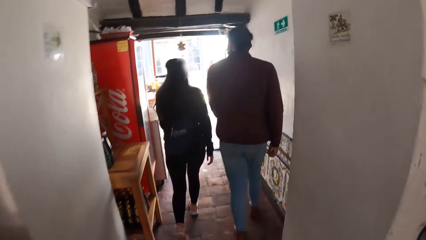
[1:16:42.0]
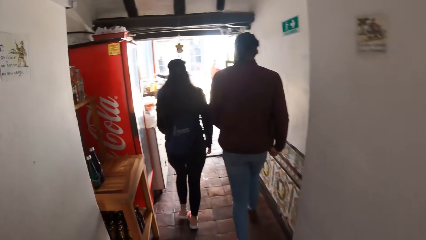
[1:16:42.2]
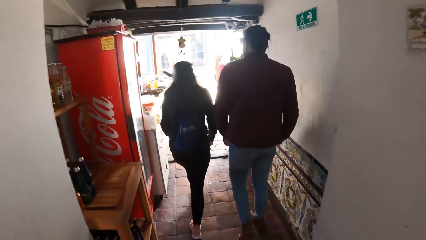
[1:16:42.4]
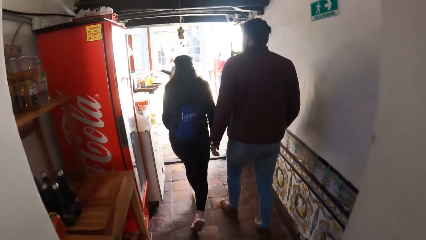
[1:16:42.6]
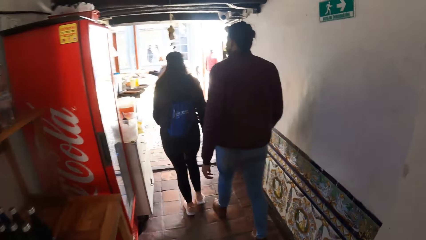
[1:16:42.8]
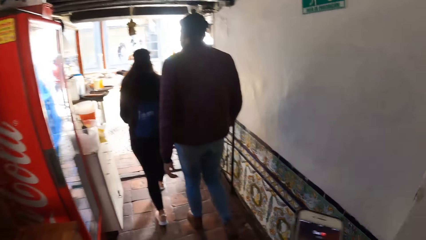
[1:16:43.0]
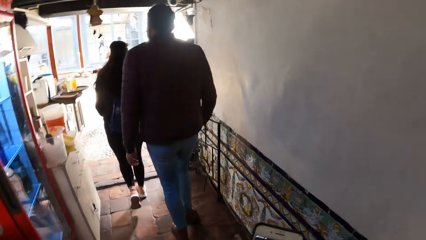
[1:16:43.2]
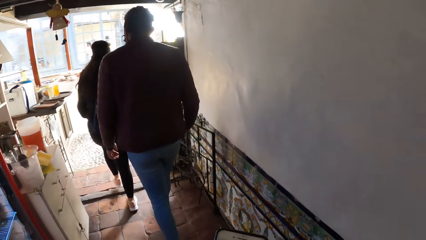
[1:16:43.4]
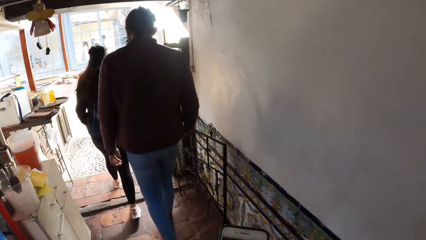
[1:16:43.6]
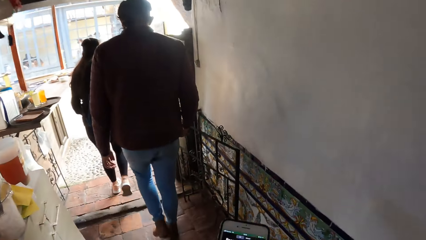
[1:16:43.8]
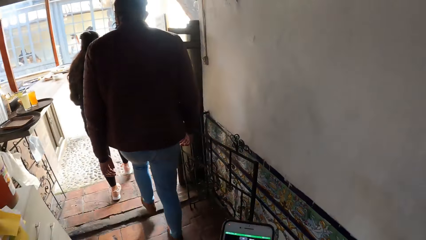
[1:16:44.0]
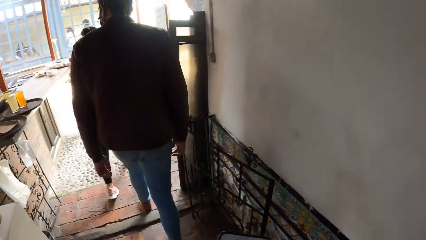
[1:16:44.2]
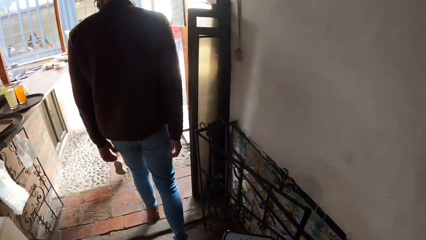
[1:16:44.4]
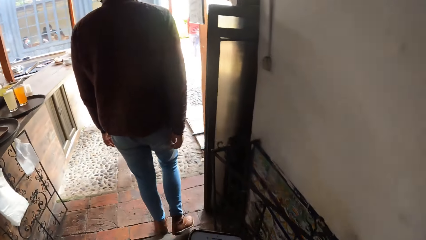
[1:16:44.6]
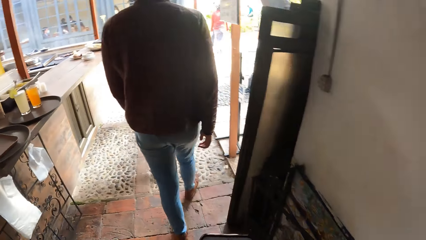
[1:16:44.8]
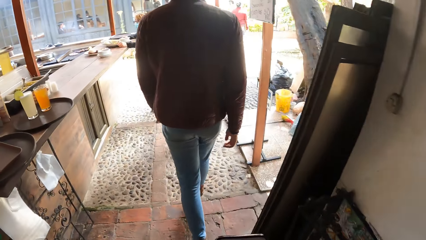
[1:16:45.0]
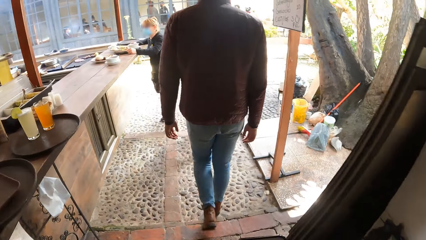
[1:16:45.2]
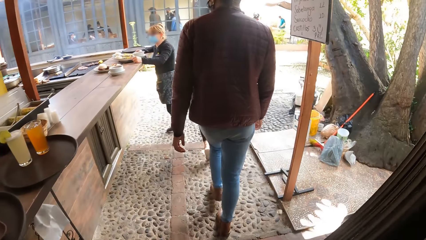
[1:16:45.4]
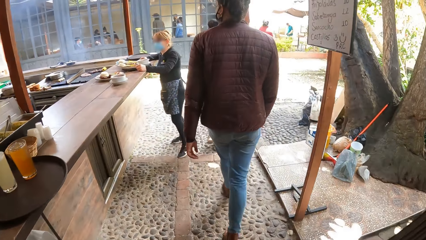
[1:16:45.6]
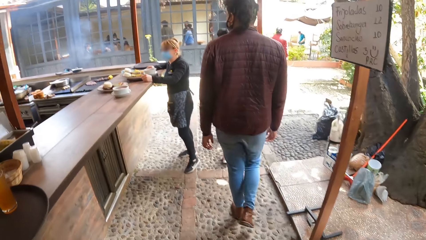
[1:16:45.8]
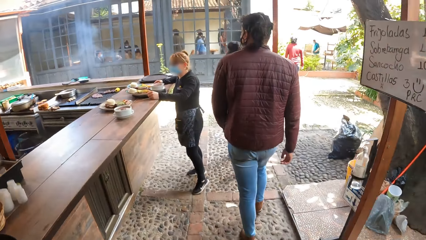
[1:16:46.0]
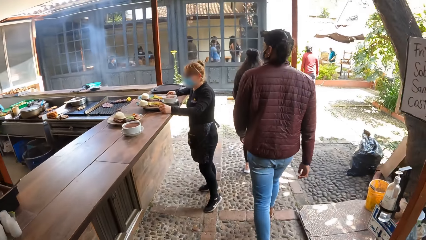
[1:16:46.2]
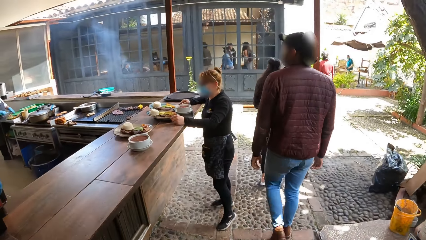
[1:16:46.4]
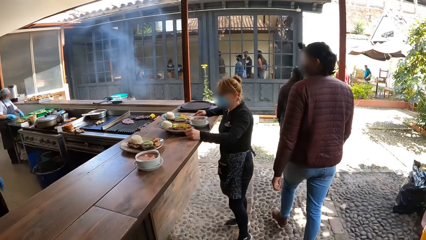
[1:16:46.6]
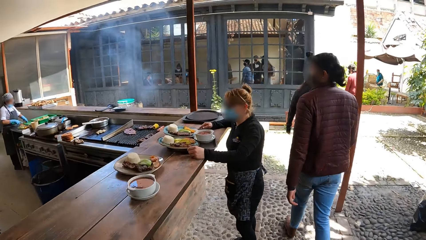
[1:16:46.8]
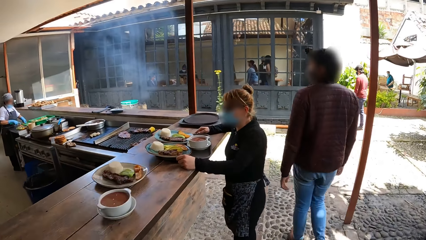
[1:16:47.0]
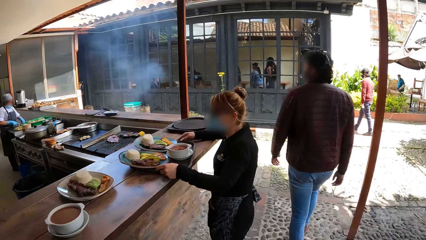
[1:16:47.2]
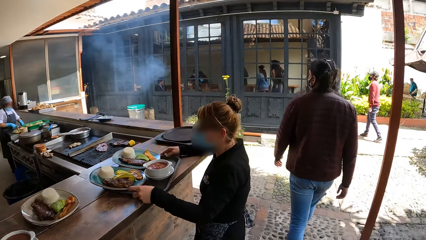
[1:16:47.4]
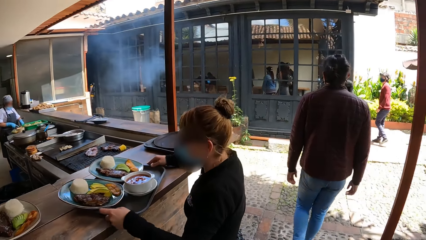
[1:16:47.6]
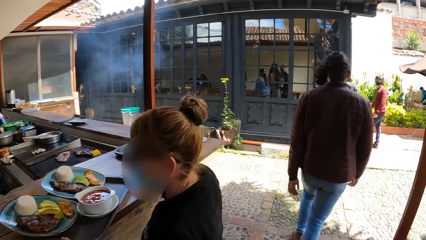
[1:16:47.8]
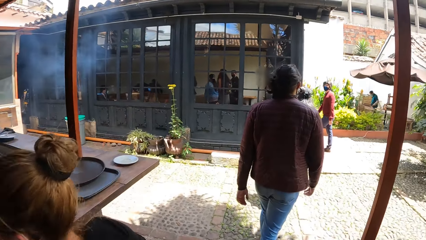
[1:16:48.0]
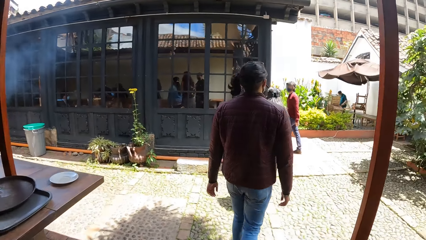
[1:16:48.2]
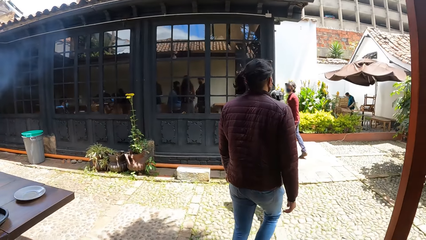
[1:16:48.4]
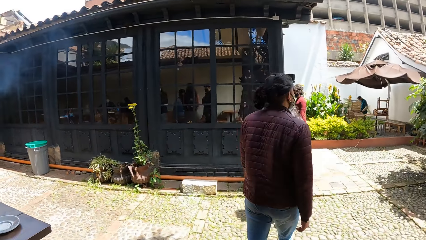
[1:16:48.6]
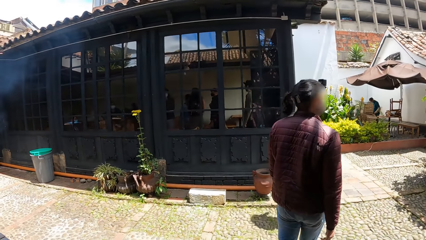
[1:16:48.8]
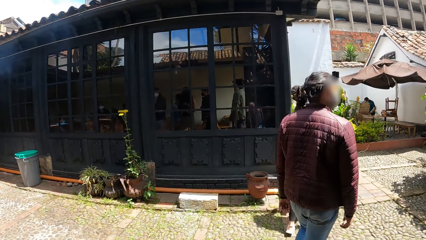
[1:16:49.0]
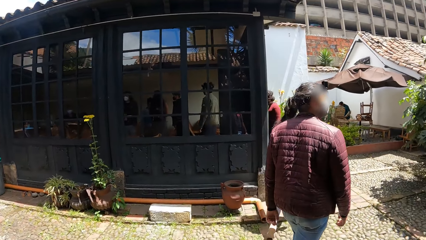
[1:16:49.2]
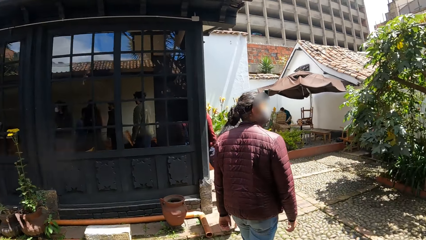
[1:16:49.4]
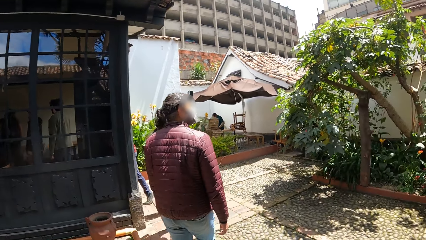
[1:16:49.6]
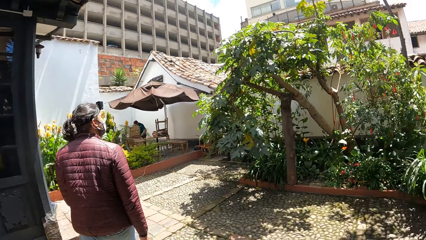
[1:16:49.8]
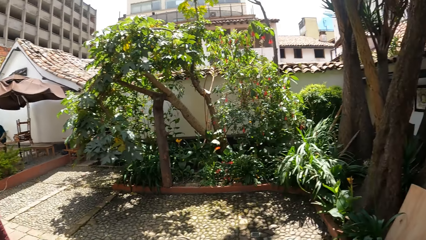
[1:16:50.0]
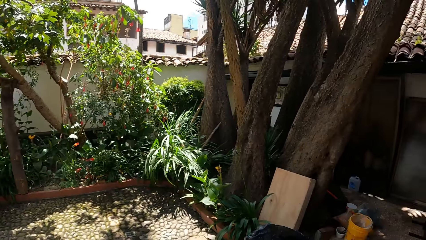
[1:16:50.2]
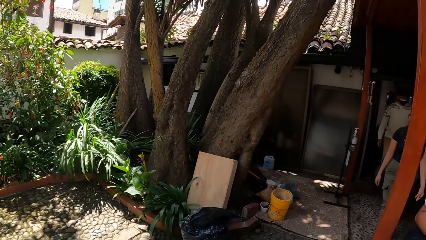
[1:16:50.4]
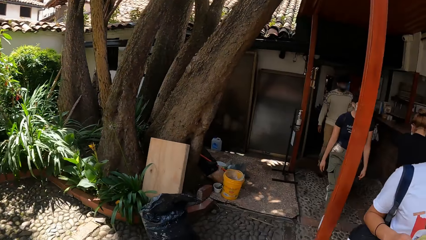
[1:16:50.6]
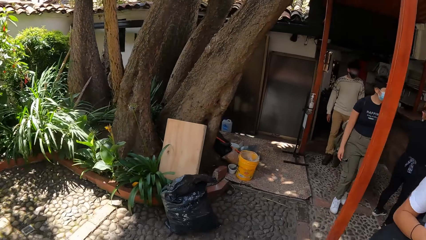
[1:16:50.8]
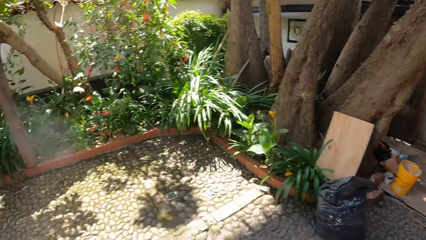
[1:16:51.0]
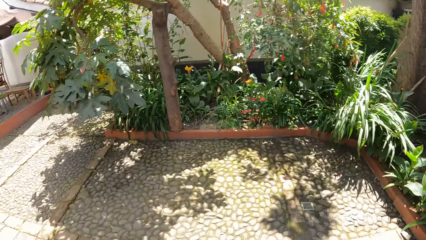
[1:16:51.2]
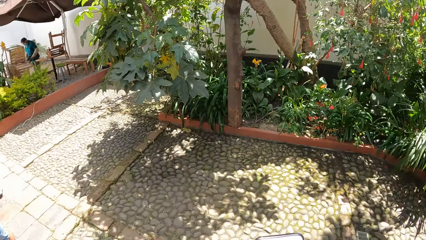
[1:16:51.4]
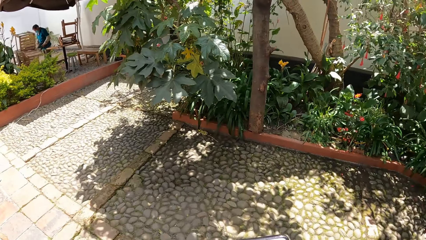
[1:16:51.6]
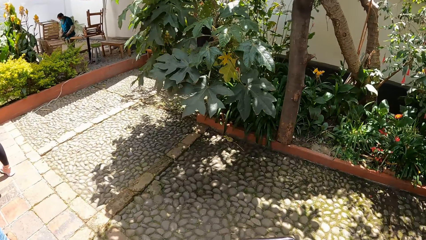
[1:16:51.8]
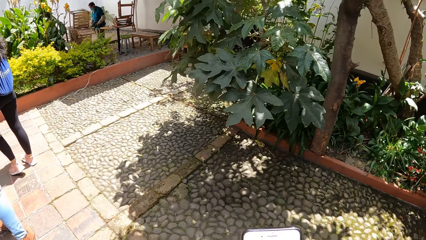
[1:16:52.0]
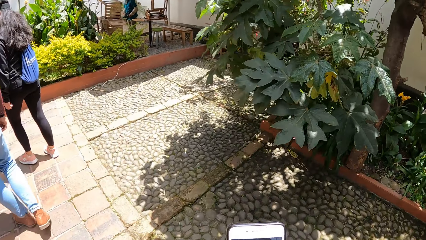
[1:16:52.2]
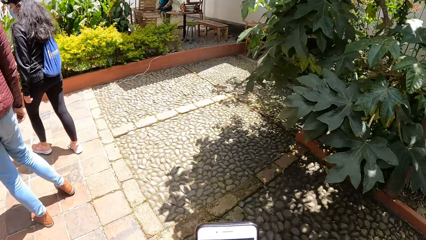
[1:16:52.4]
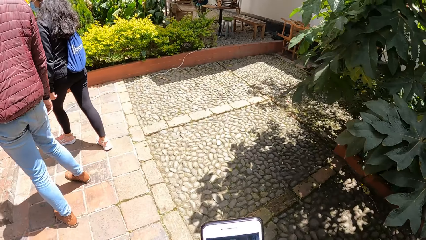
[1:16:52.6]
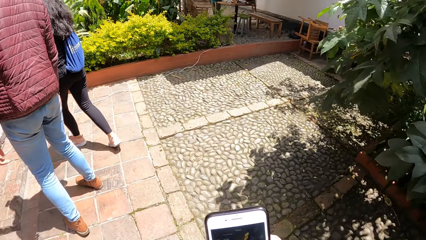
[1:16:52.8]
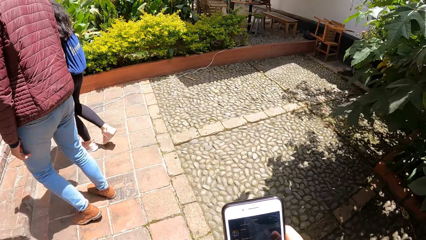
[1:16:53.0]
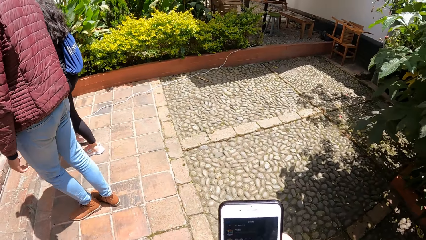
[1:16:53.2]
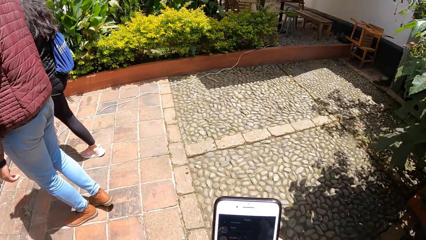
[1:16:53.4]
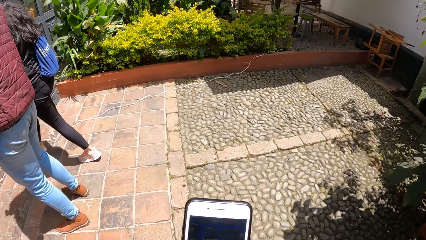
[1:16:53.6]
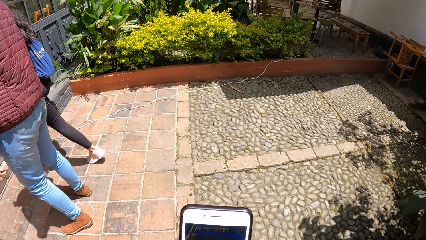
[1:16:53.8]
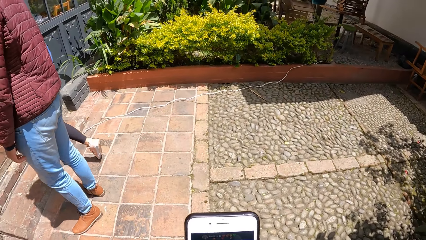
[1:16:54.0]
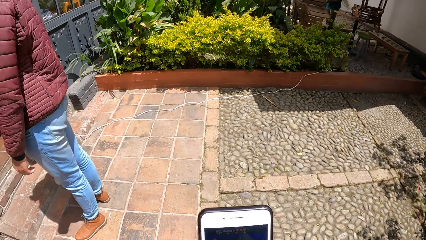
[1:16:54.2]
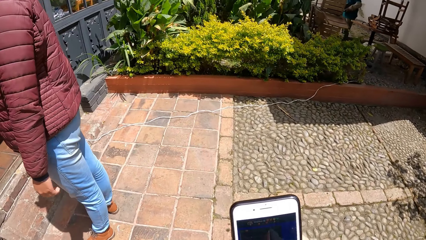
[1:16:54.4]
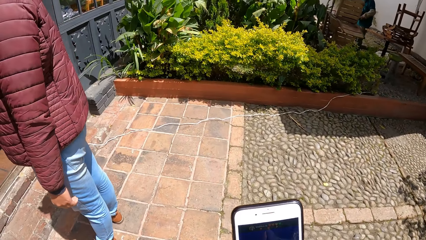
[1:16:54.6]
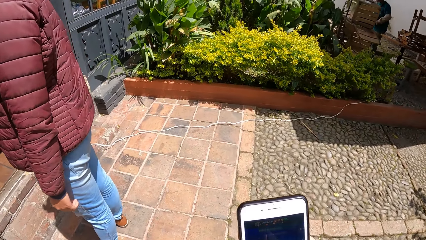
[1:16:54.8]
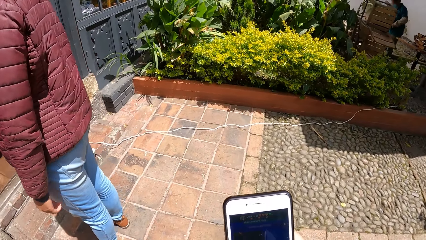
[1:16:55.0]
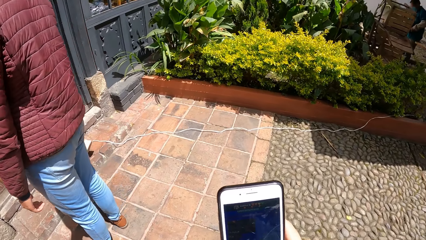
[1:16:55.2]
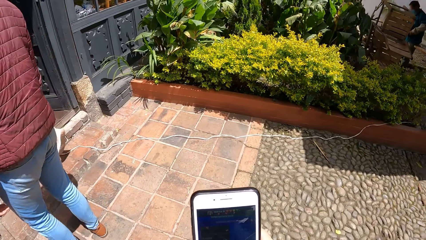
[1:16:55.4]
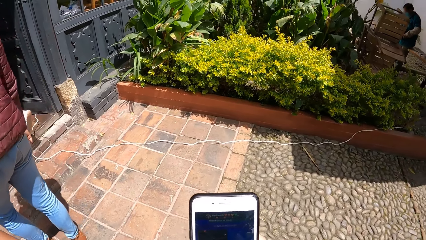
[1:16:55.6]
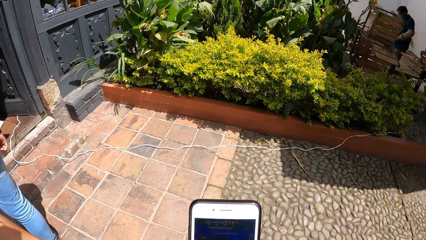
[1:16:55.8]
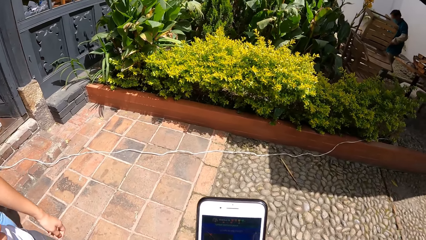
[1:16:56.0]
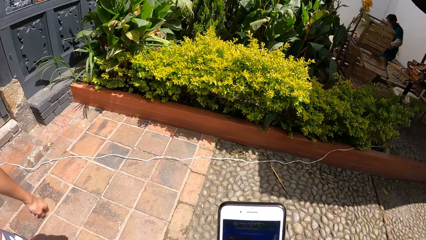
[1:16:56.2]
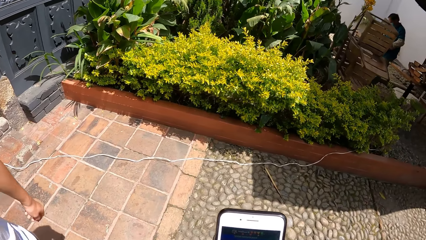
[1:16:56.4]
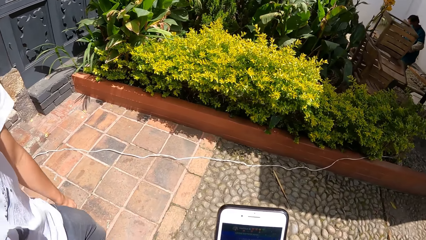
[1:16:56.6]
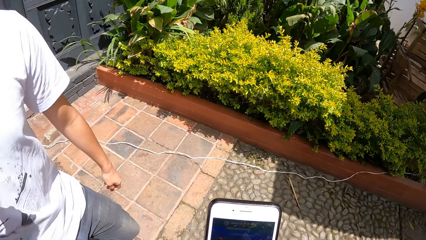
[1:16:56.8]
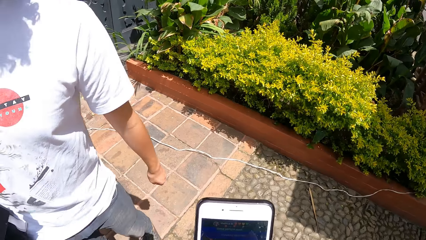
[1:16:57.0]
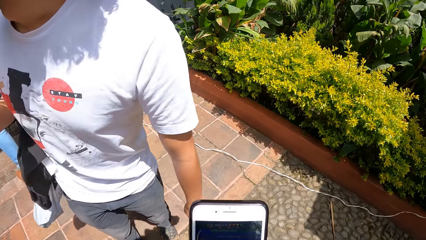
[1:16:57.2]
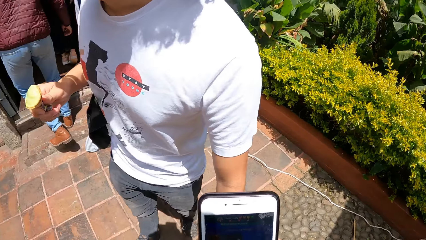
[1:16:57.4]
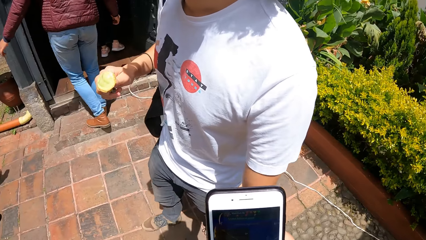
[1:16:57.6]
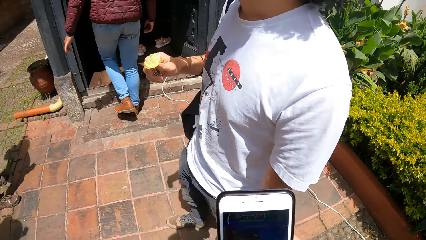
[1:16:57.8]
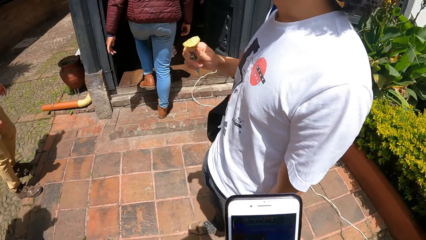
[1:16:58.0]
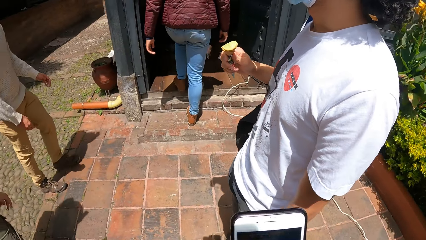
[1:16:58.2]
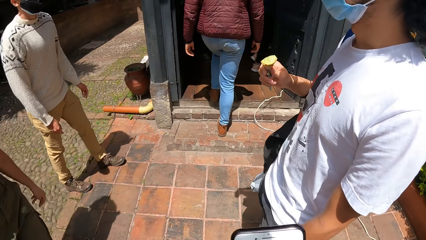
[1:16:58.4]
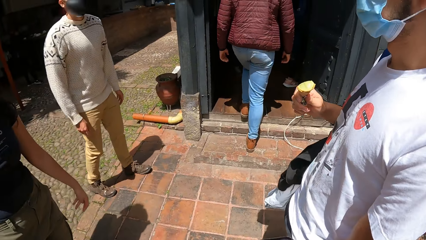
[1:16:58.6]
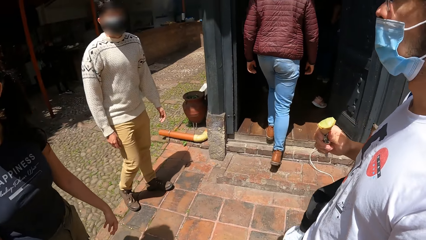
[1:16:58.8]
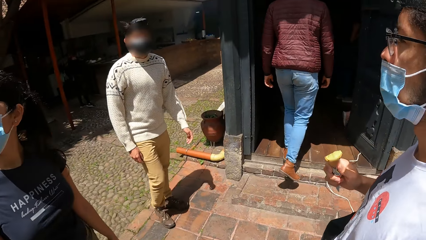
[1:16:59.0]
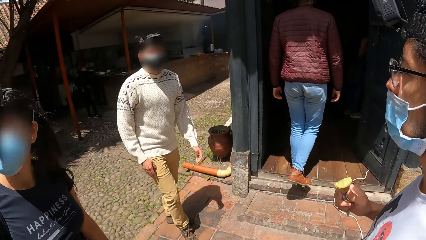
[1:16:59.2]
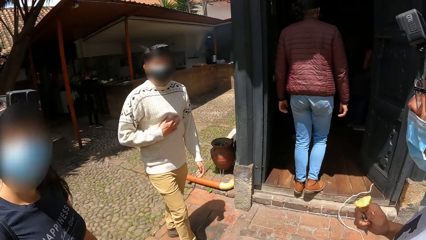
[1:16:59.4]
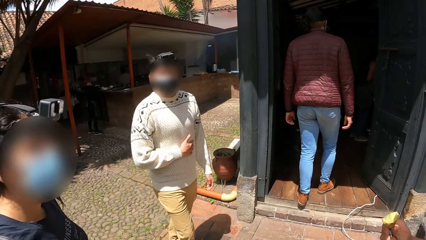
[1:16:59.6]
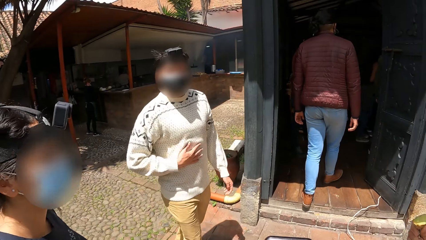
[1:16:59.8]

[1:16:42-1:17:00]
The camera wearer holds the phone in her right hand. They walk out of the lobby, look around, and operate the mobile phone with his right hand. A woman enters a house. A man holds an ice-cream cone in his right hand. Another man enters the house.
